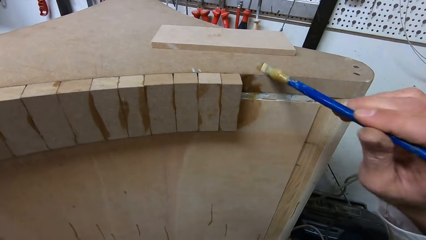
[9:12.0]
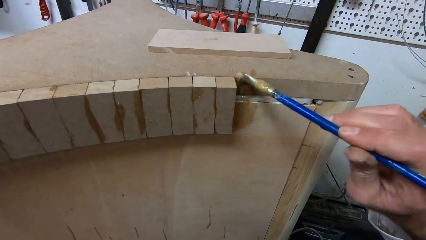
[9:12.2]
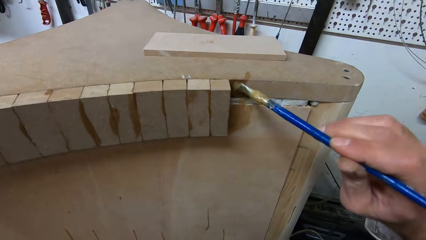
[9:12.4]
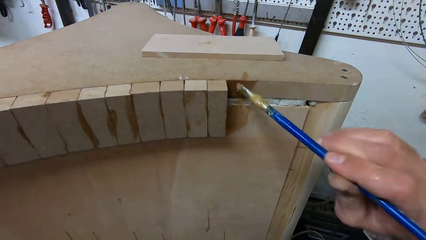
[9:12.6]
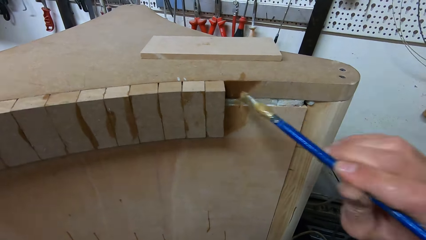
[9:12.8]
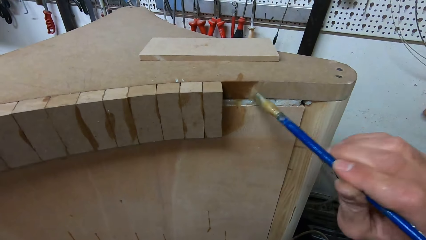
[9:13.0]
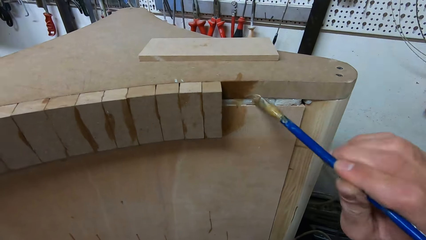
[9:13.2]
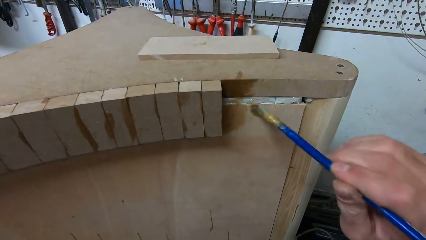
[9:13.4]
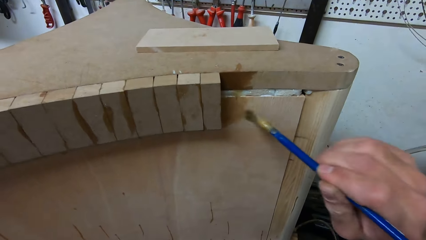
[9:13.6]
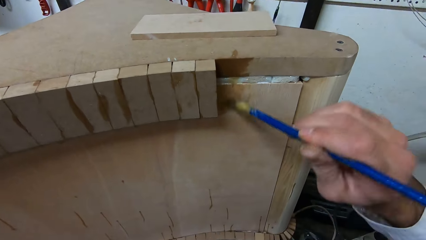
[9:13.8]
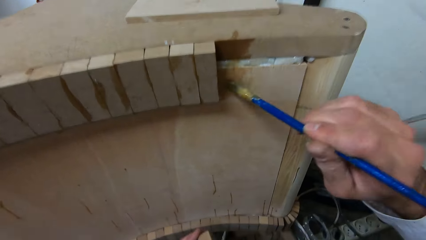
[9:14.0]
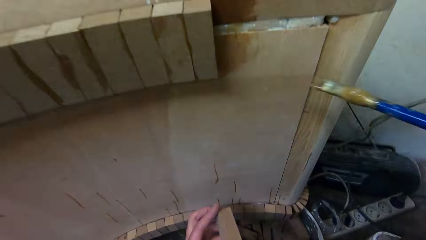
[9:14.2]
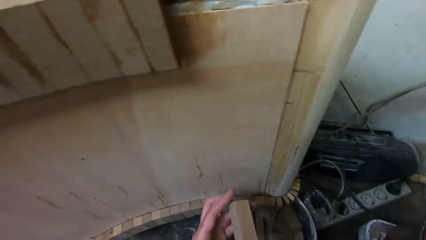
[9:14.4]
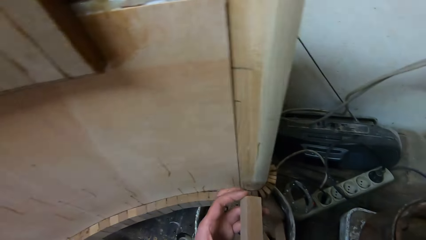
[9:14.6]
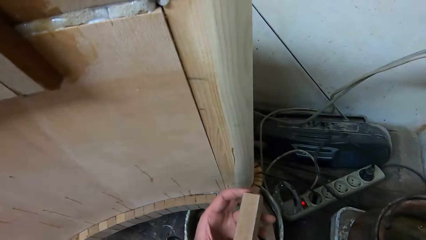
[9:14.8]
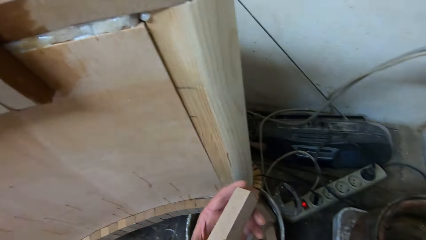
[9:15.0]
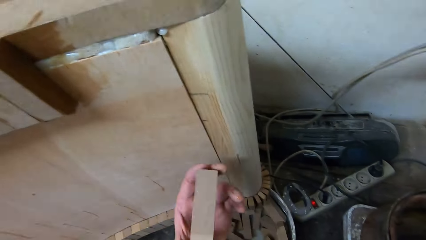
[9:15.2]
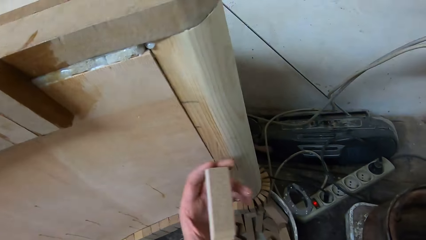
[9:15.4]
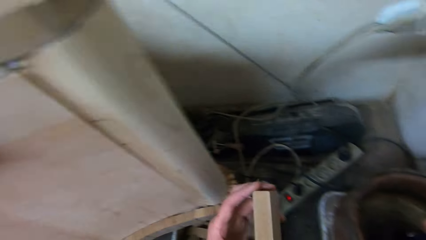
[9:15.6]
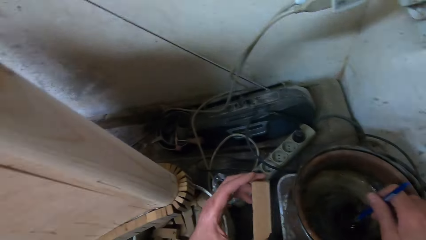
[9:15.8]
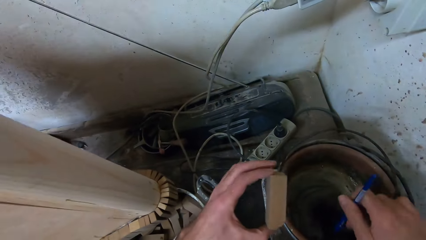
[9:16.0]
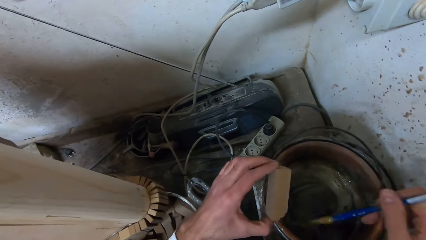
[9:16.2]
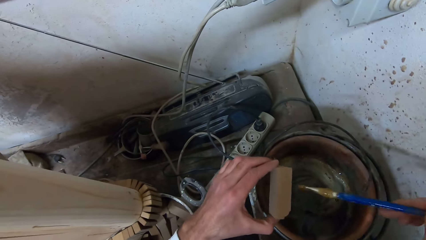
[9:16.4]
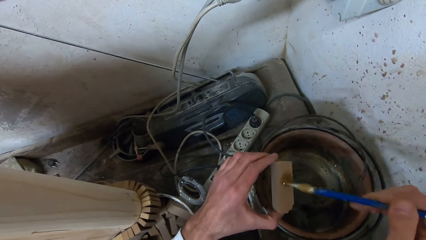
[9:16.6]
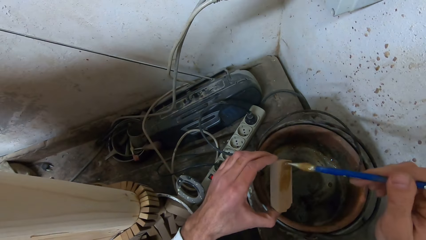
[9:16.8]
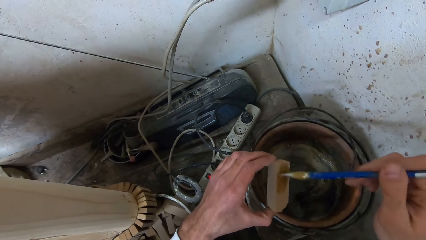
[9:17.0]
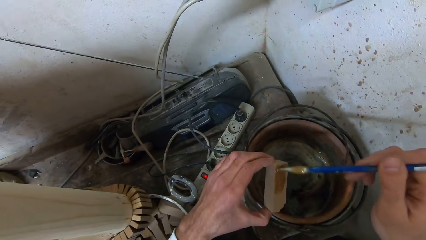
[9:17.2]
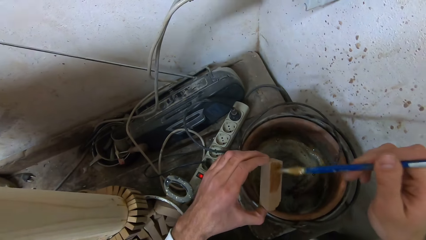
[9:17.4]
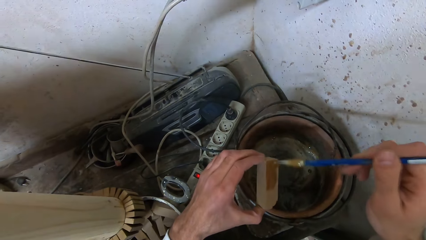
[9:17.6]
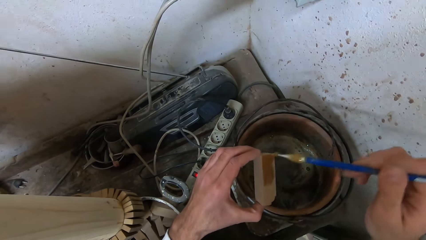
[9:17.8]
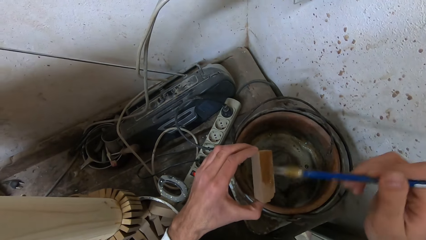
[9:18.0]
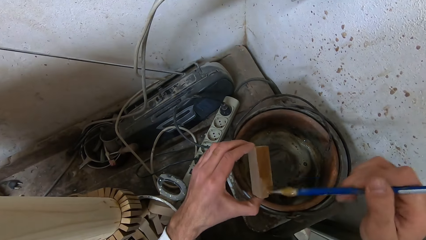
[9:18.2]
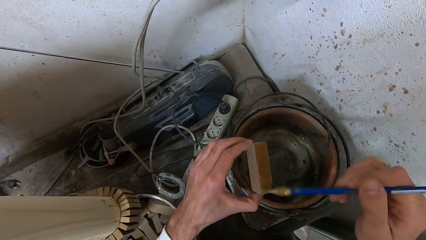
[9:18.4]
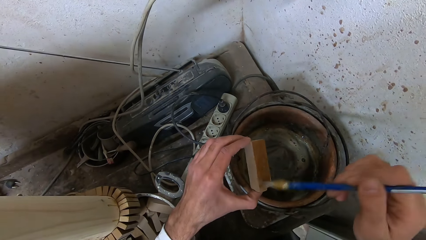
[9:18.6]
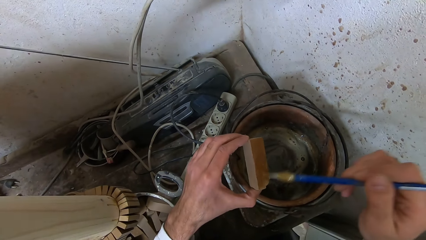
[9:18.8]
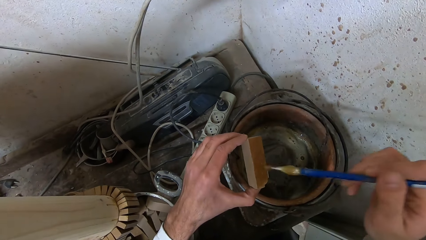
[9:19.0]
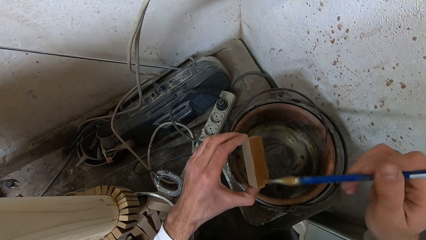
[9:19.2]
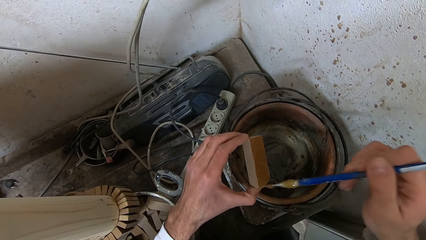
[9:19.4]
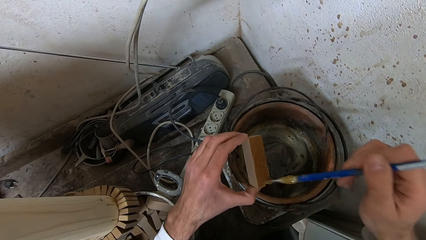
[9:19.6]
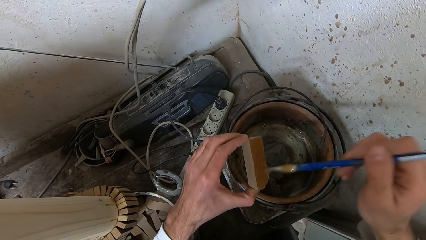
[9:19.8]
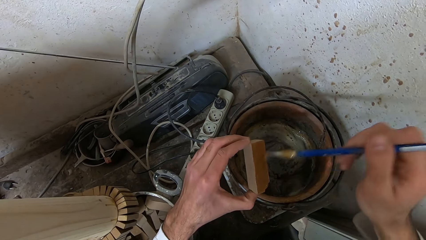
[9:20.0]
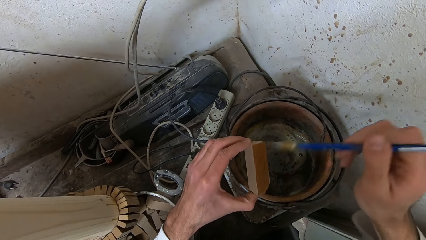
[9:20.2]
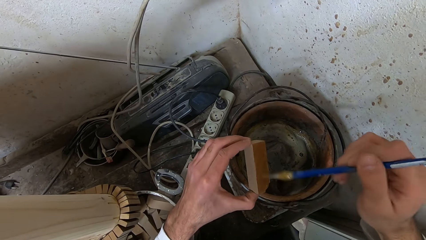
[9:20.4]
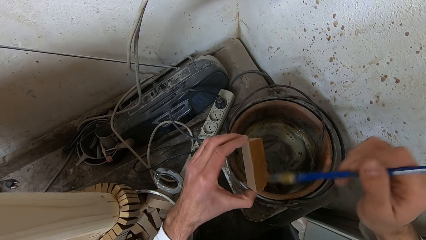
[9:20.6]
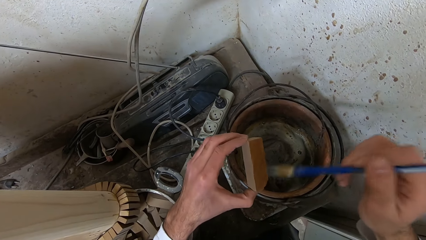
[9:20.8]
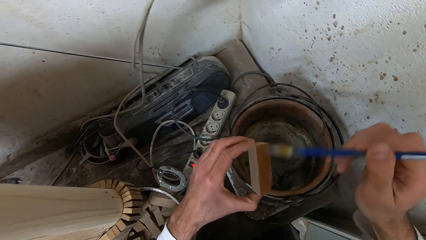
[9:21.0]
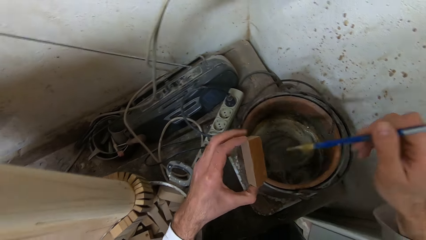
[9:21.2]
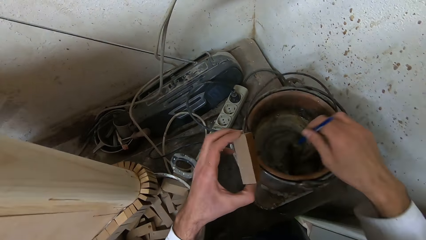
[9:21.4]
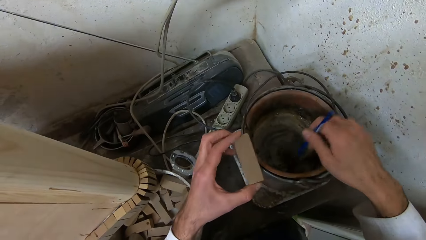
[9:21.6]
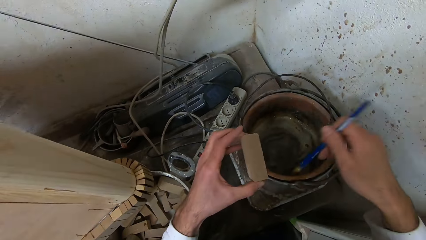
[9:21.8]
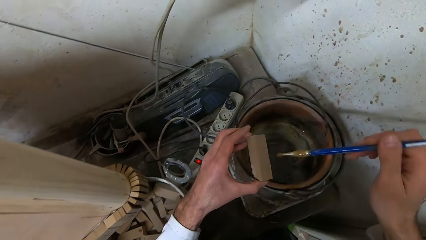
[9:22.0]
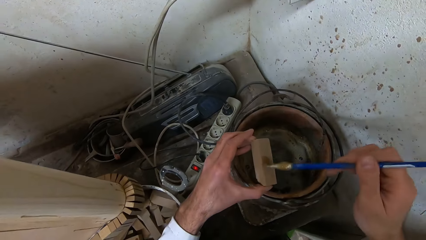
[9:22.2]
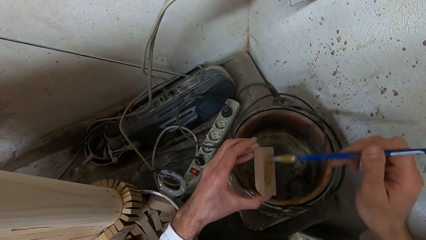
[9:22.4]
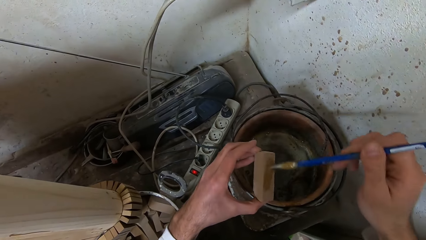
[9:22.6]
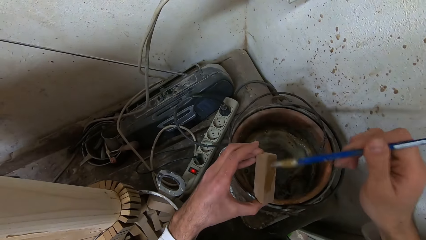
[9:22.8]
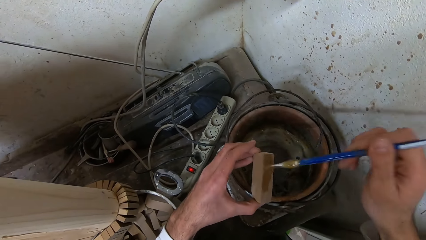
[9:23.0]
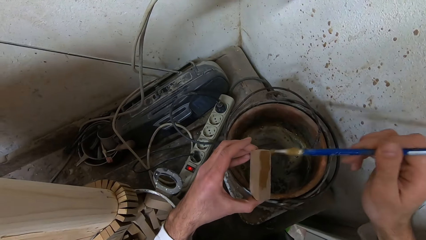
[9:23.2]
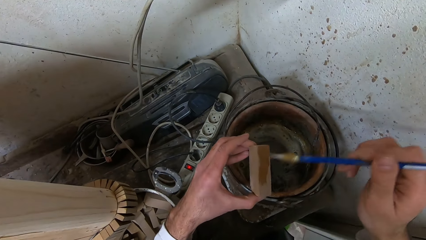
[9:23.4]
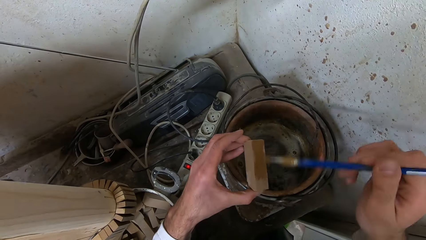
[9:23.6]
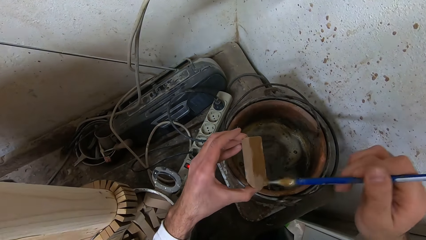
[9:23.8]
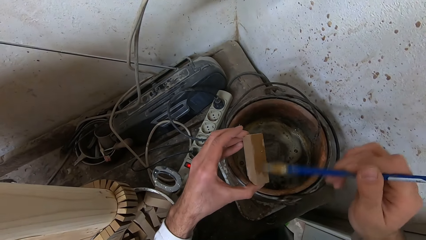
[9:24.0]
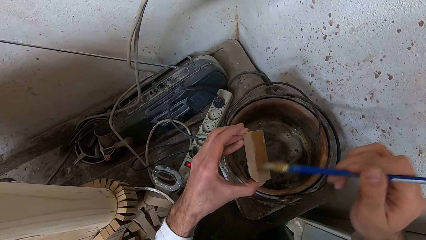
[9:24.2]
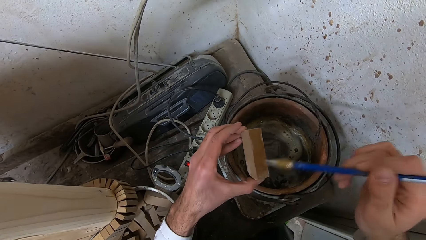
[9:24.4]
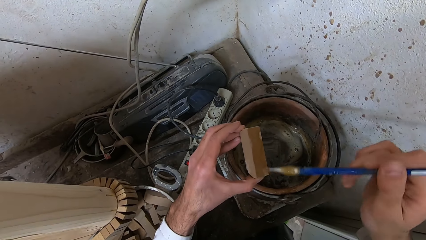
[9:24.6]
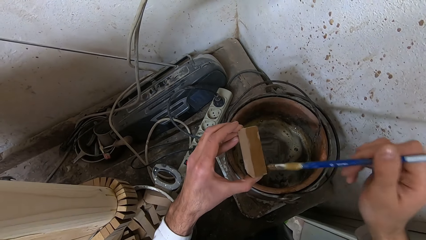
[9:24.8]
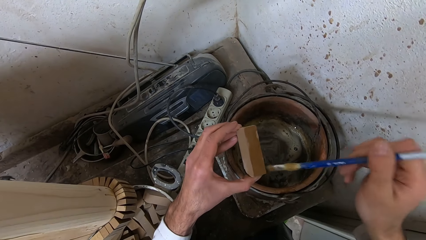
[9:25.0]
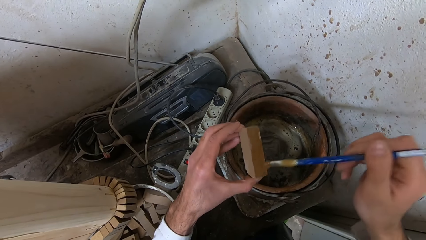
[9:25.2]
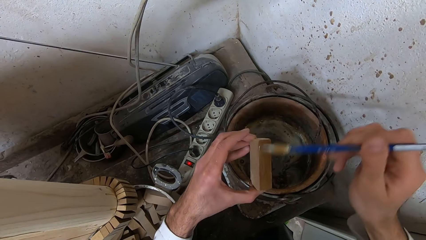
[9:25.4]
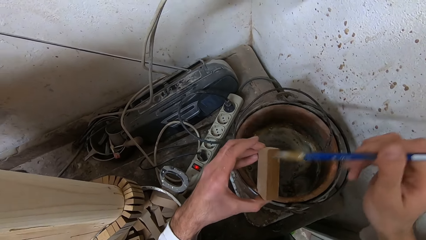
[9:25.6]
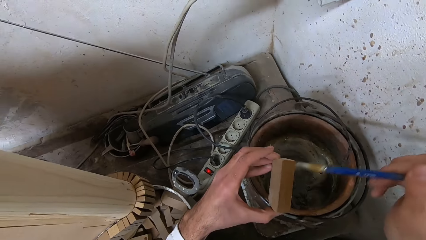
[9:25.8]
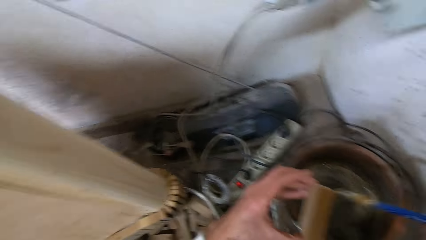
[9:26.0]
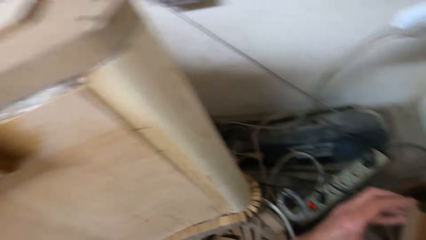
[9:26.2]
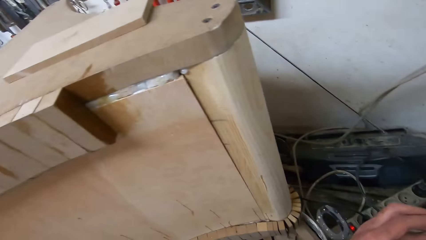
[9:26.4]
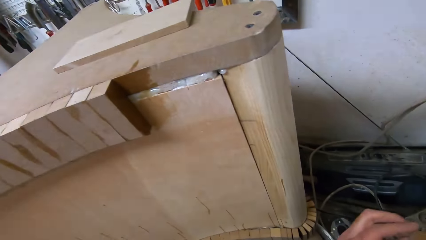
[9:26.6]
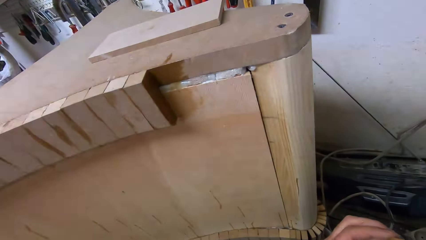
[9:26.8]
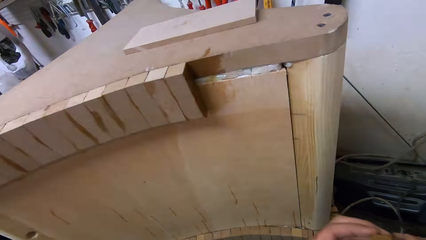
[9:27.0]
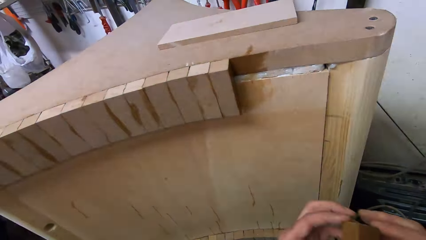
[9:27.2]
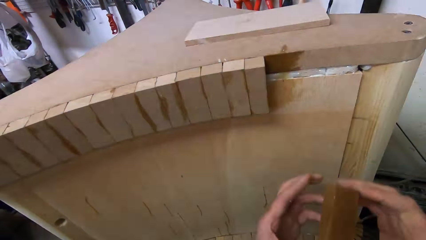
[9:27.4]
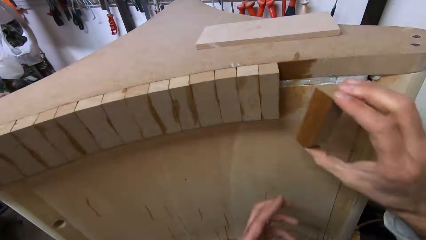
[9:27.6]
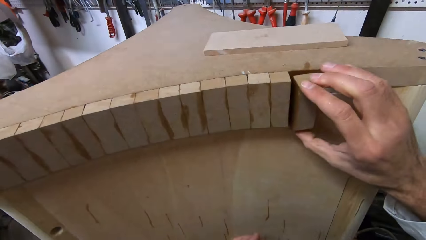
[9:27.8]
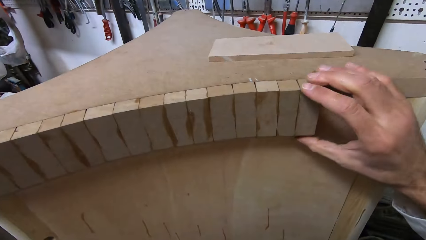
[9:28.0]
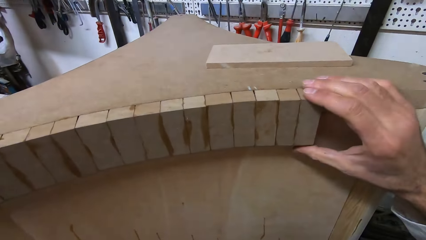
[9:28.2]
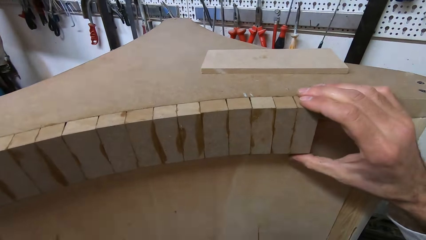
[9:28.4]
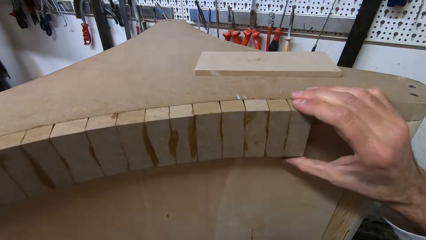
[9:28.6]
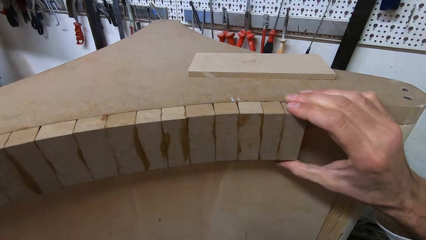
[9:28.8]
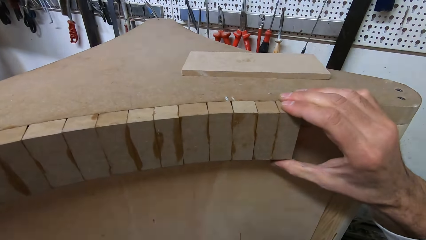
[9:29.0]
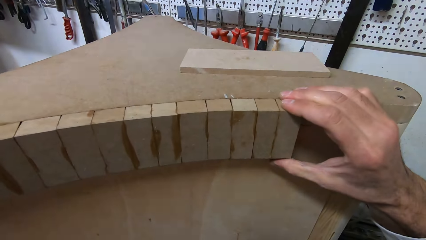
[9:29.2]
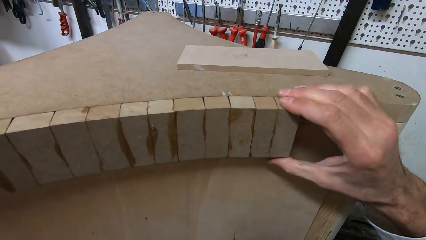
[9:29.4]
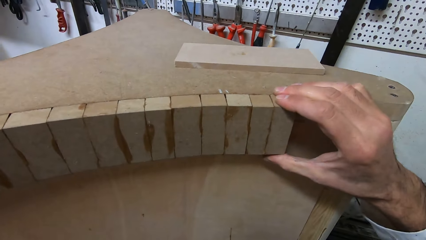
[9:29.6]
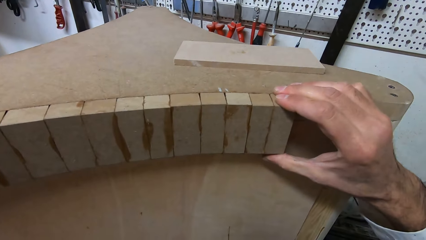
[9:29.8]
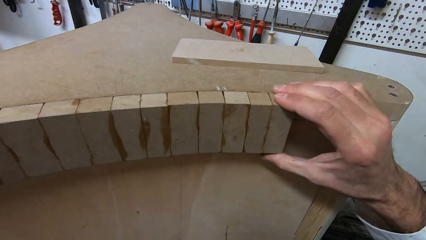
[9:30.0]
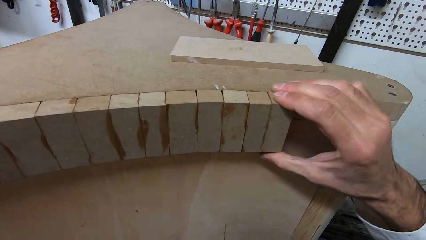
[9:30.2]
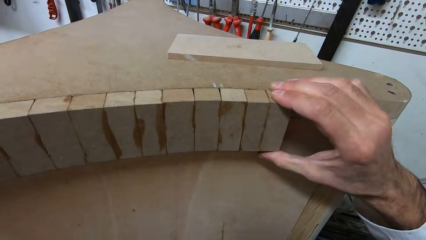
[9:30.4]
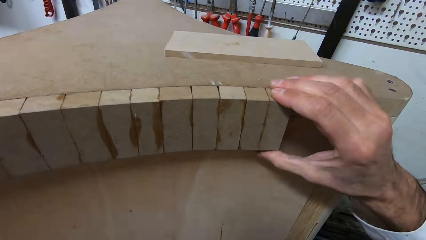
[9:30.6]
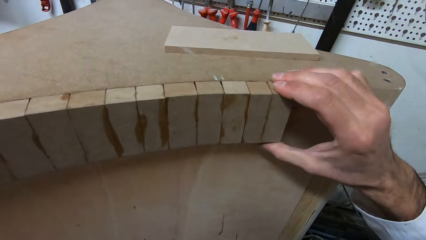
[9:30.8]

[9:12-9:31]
The camera wearer takes the brush away from the table. She rotates the wood box in her left hand. She holds a piece of wood. She dips the brush in the bucket of gum. She applies gum on the piece of wood. She dips the brush in the bucket of gum. She applies gum on the piece of wood. She sticks the piece of wood to the furniture together with other woods.
